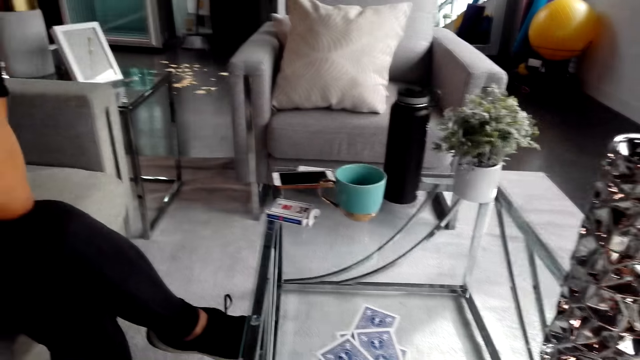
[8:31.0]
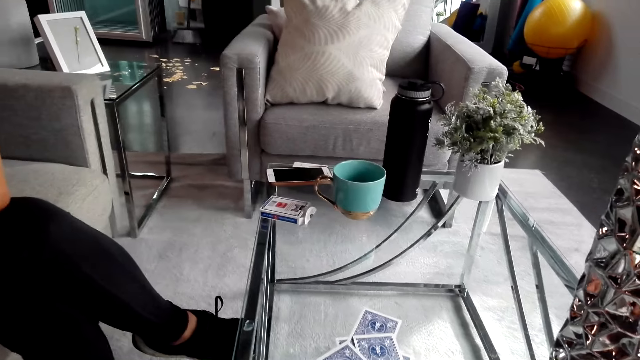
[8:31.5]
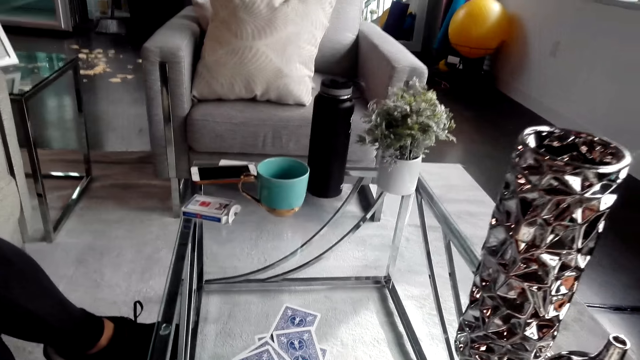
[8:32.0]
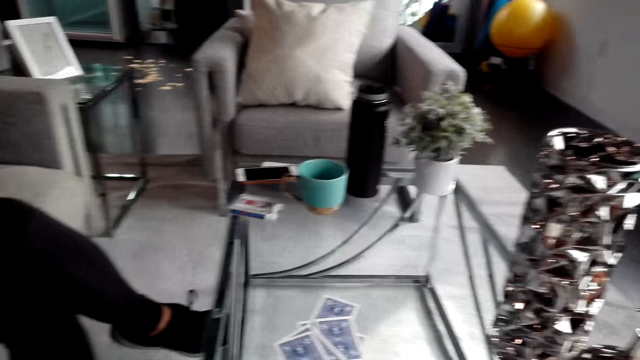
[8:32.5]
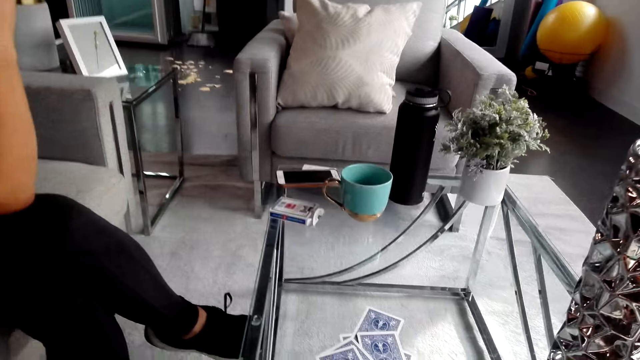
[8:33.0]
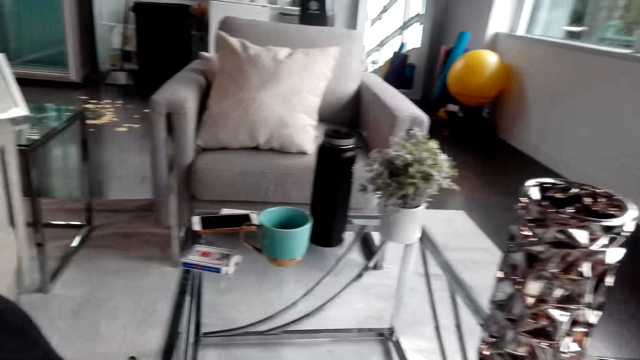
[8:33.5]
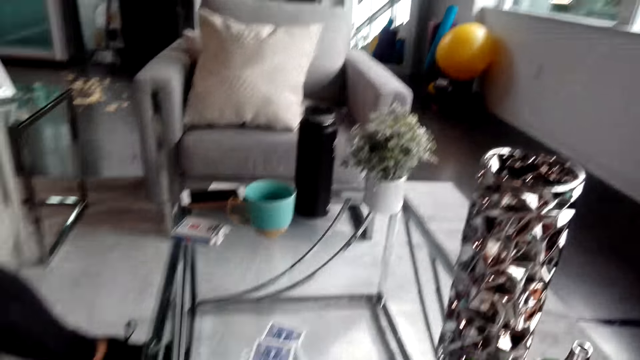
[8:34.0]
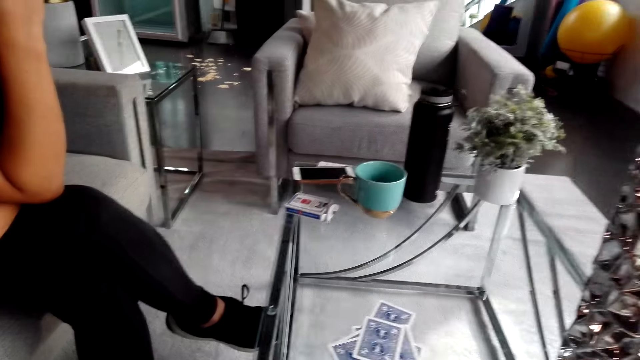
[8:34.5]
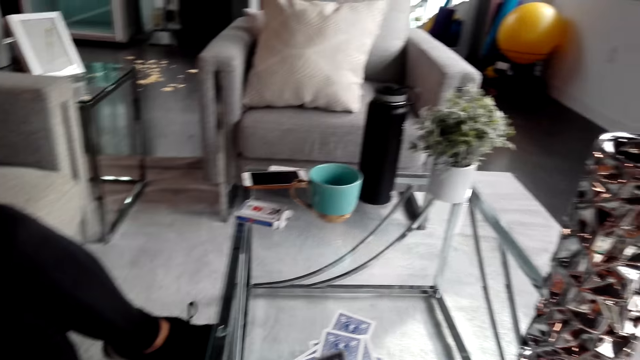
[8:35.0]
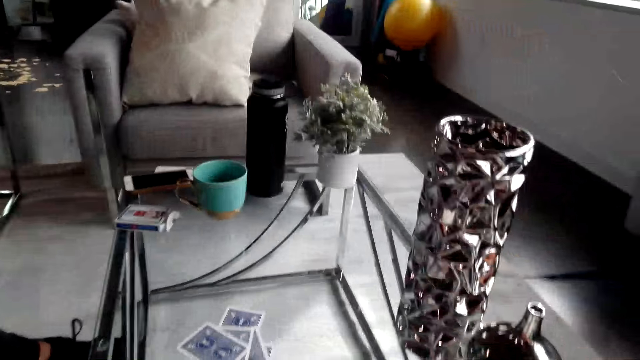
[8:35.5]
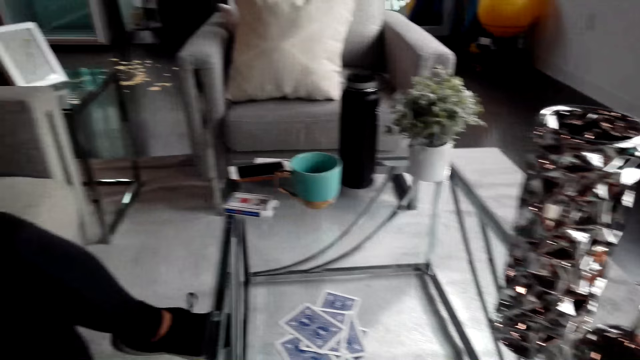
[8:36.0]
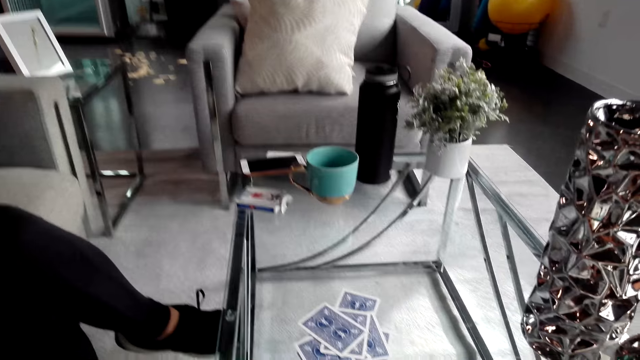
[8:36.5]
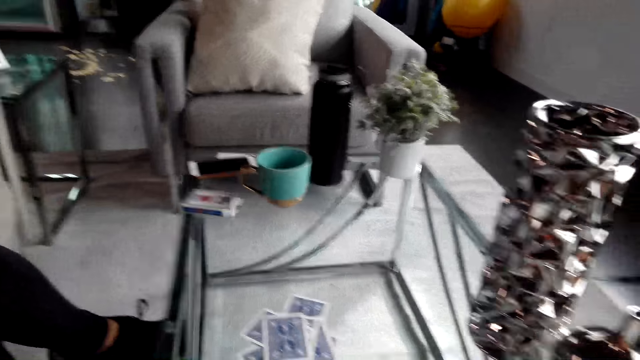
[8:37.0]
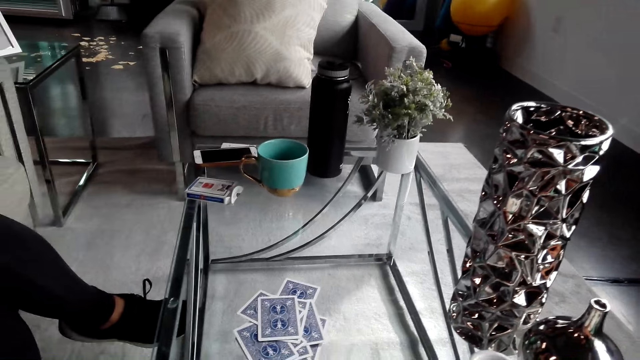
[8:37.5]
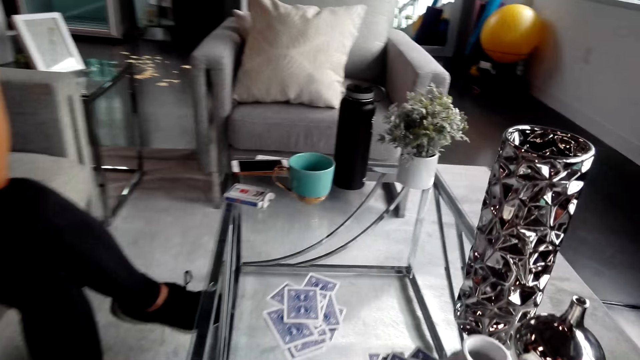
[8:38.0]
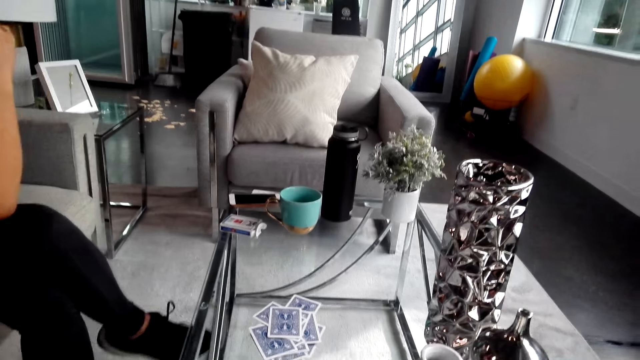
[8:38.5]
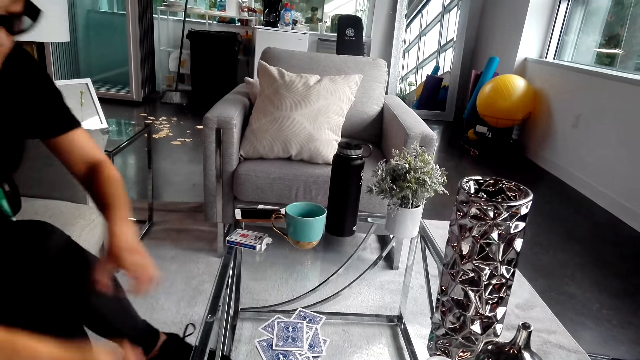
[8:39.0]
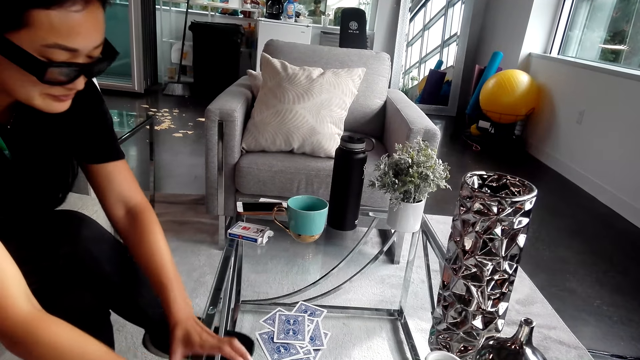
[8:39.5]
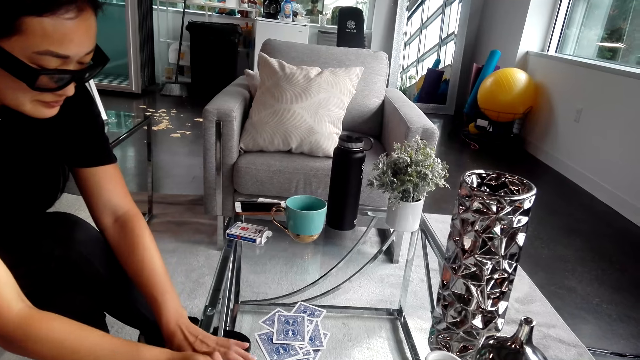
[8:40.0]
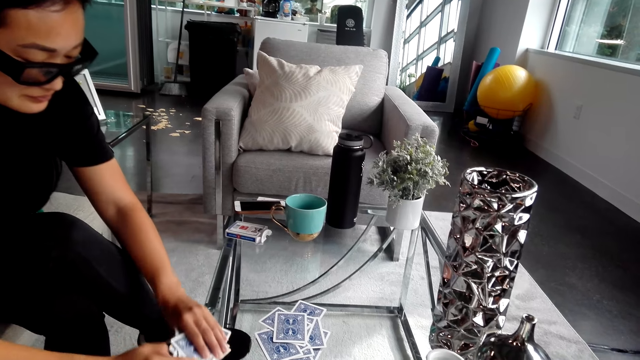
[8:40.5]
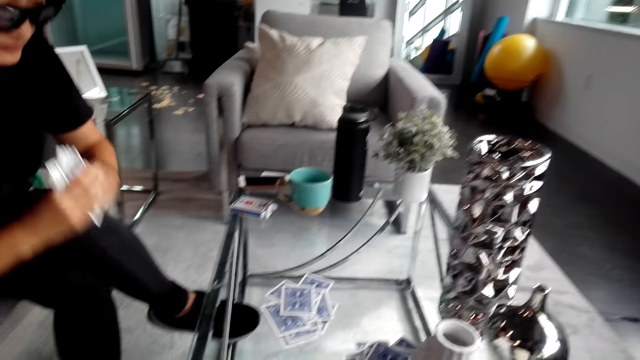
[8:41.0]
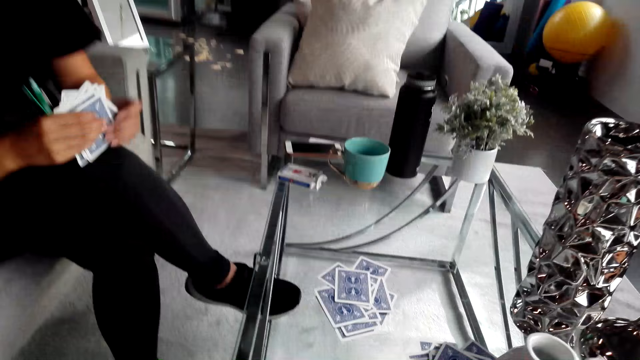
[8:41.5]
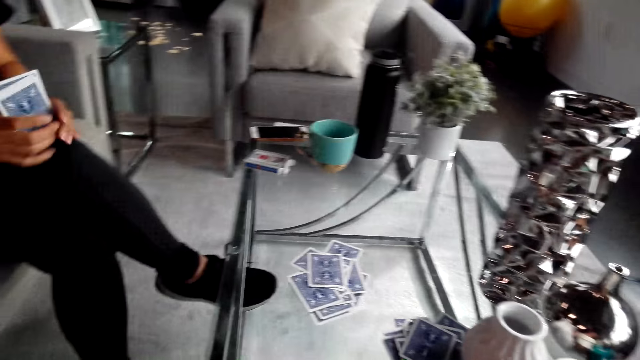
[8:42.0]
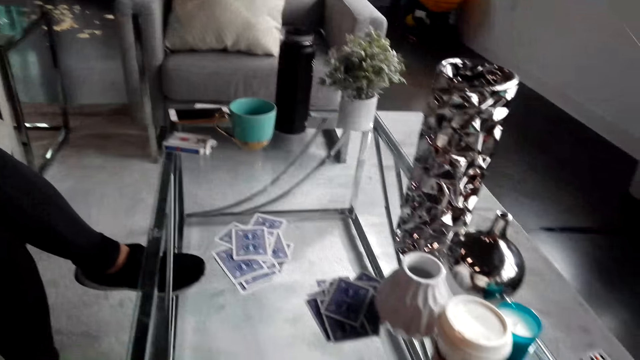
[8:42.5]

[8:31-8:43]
The camera wearer converses with a woman. The woman converses with the camera wearer. The camera wearer converses with the woman. The woman holds playing cards on the table and picks up the cards on the table. The camera wearer turns to the side.

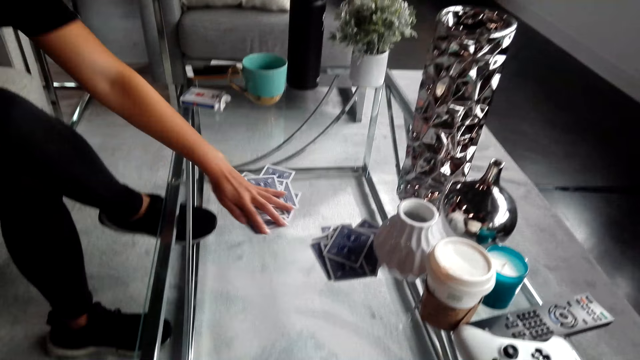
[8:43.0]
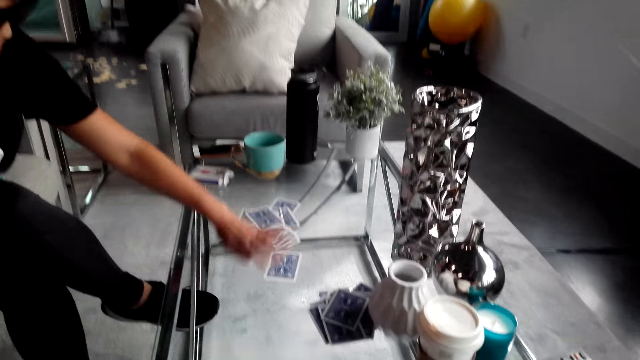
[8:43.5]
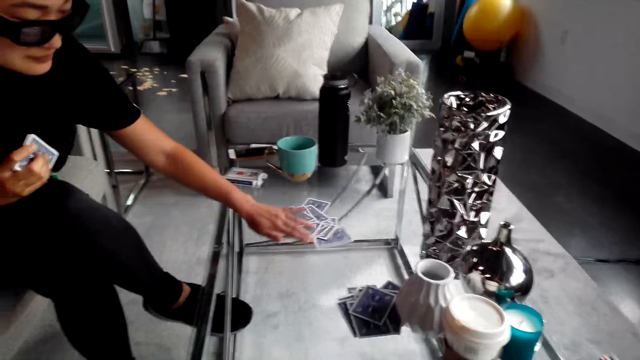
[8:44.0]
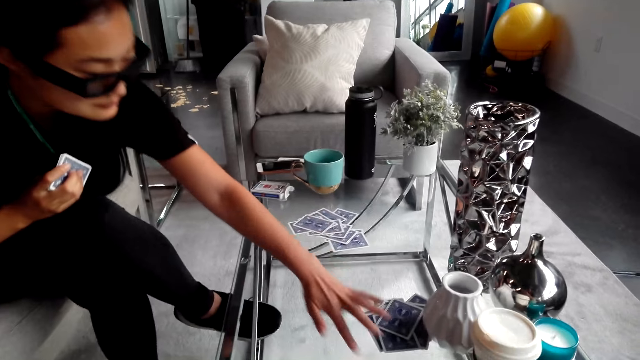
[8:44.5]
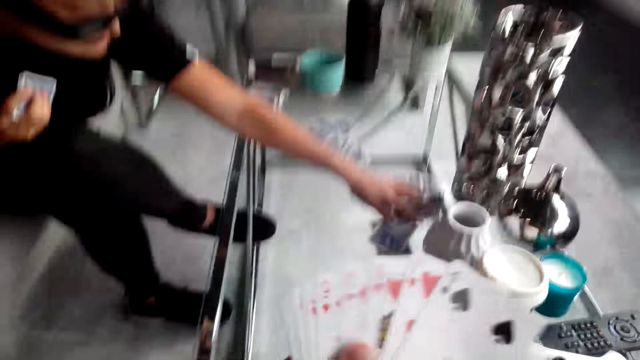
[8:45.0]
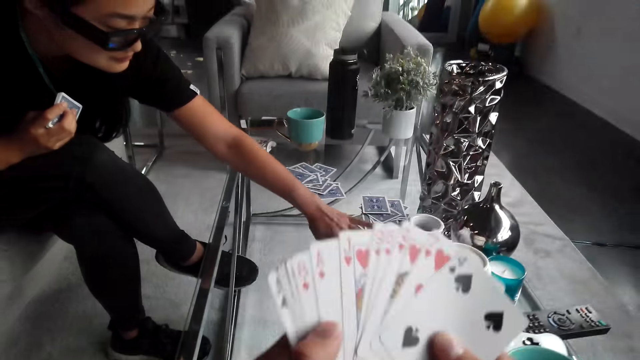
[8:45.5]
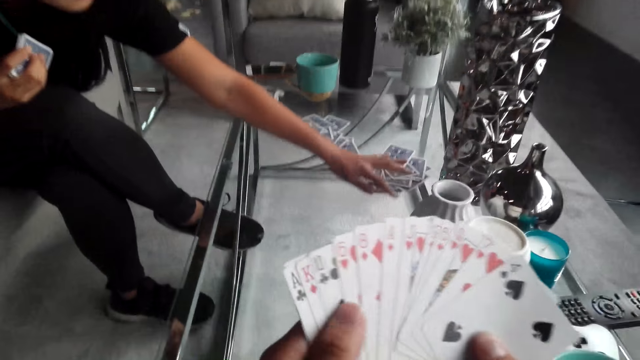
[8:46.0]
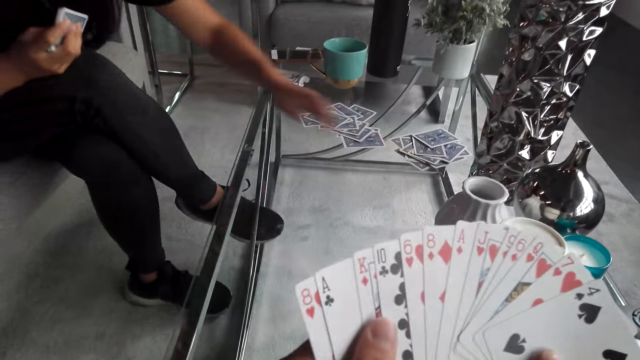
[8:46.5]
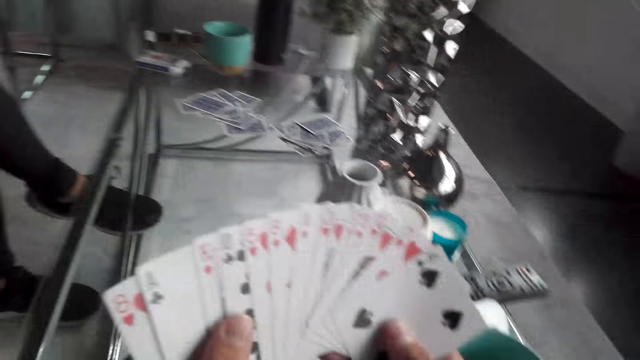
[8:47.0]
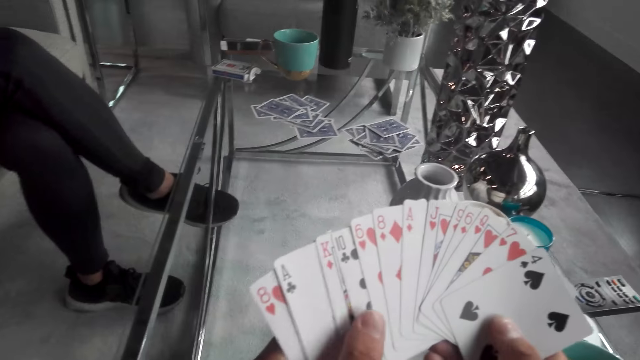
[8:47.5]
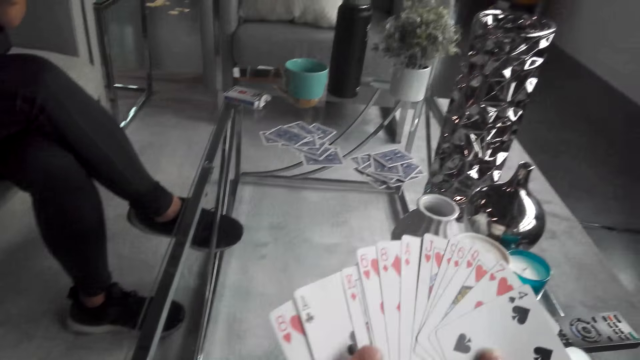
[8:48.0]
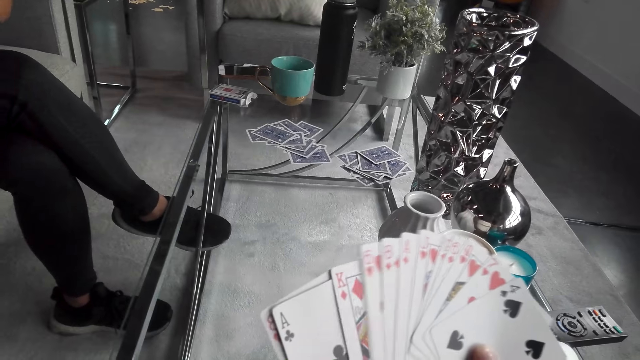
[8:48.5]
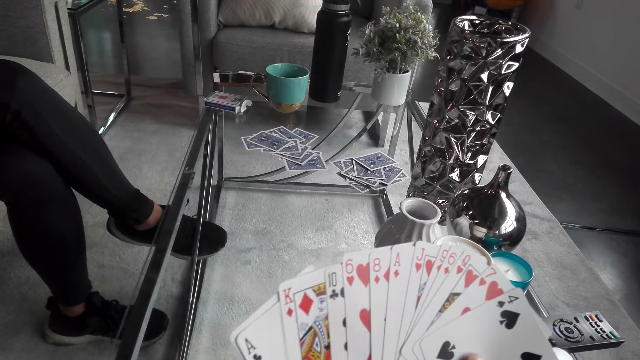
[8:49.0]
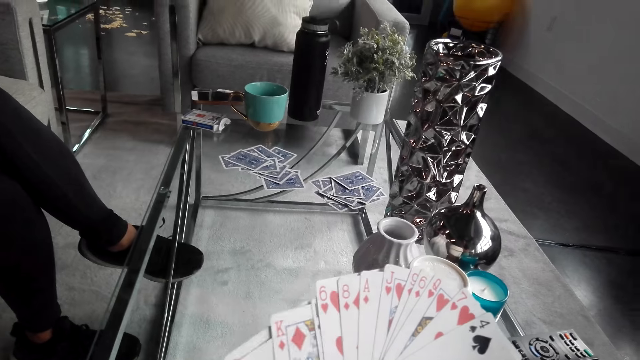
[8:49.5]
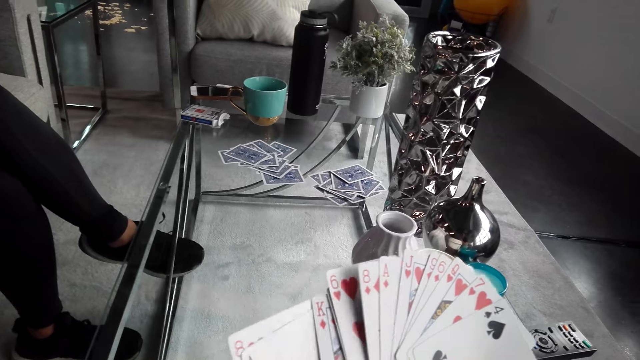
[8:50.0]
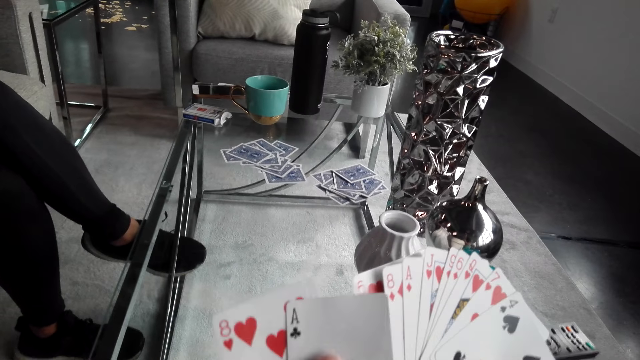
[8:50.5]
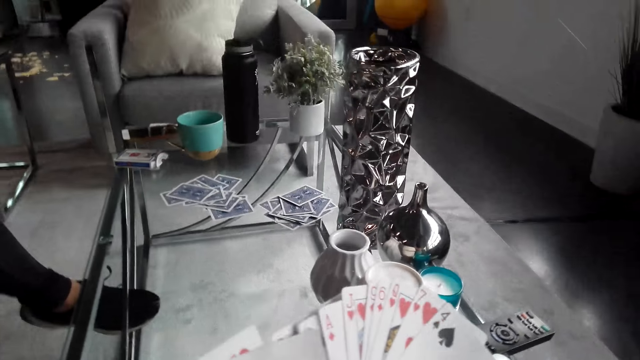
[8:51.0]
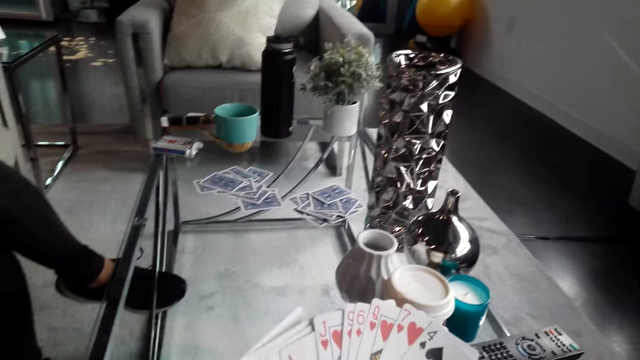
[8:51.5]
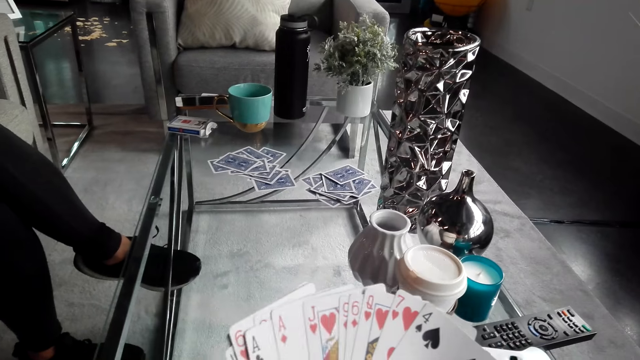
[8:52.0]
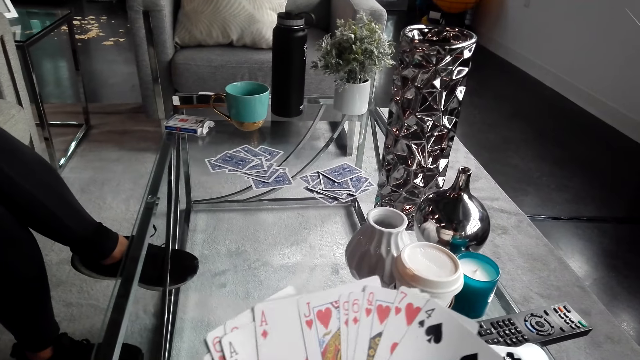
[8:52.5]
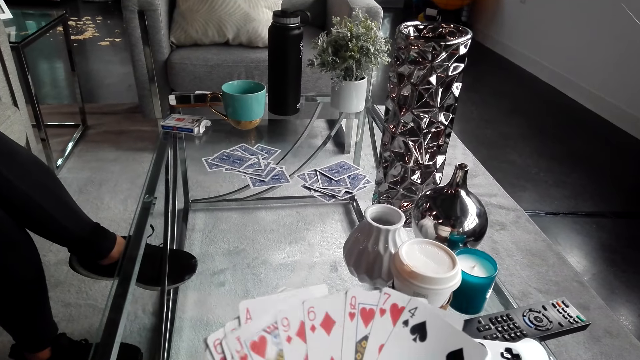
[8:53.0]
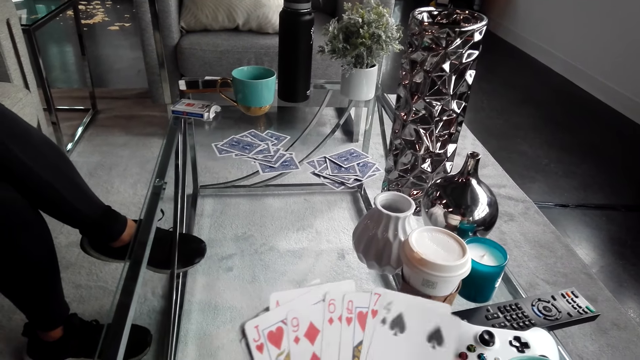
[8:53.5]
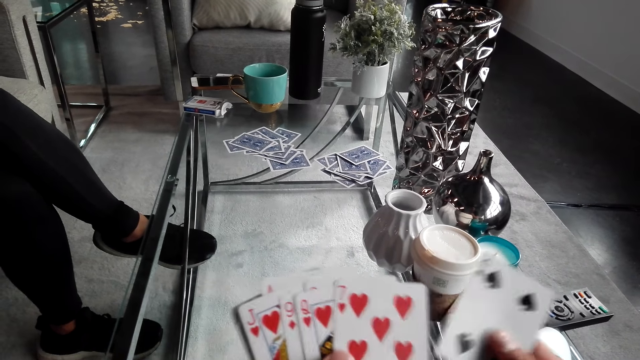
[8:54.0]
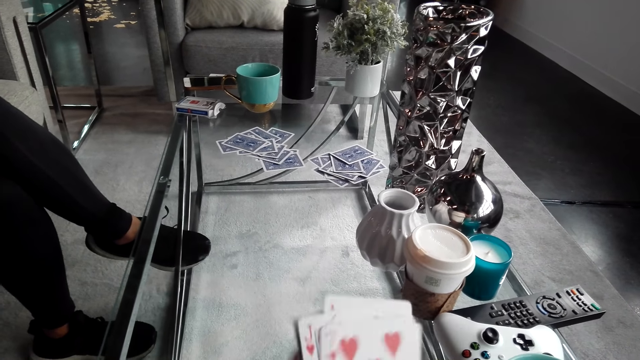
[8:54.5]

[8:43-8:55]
A woman holds playing cards on the table. The camera wearer pushes the cards on the table. They look at the cards. They hold playing cards. They converse with the woman. They shuffle the cards. They converse with the woman. They turn to the side. They hold playing cards.
